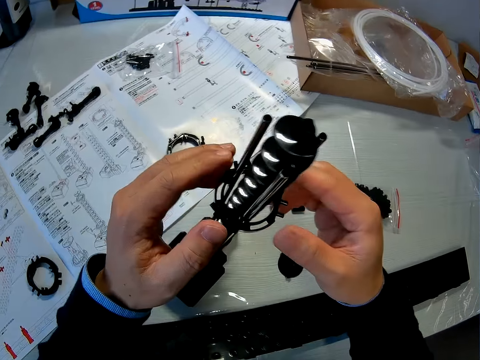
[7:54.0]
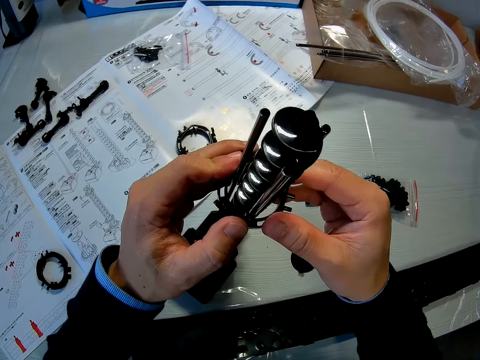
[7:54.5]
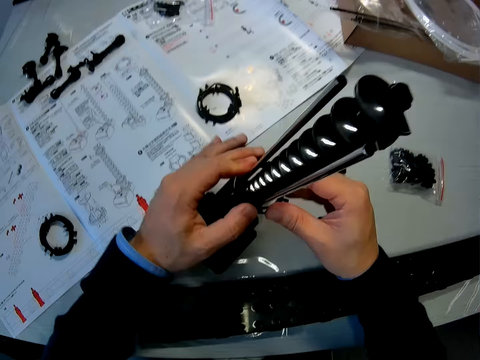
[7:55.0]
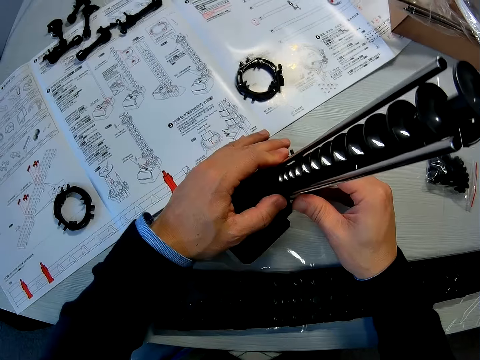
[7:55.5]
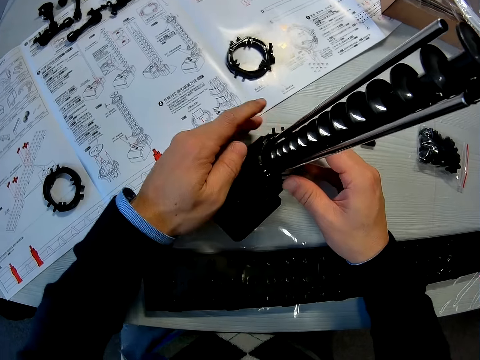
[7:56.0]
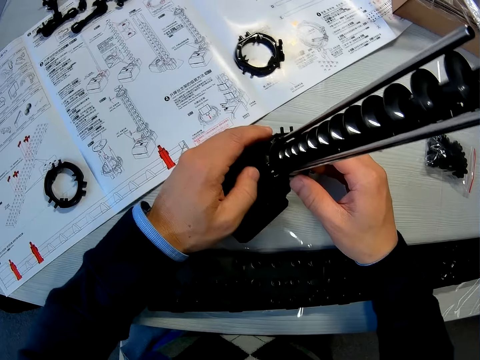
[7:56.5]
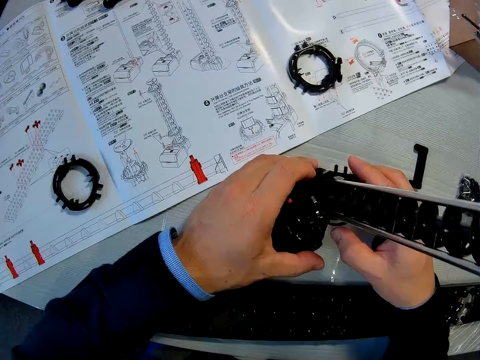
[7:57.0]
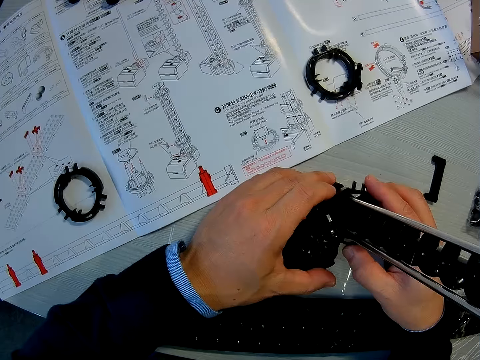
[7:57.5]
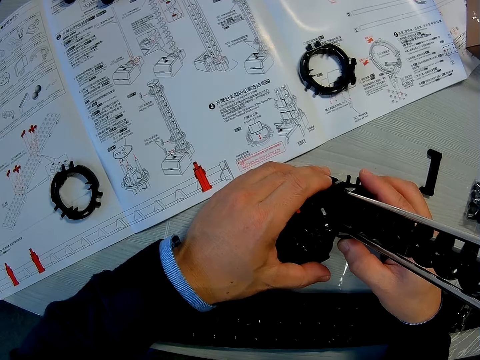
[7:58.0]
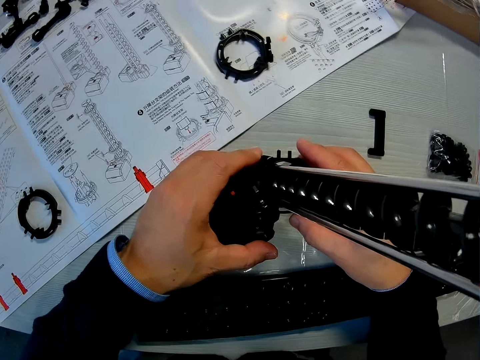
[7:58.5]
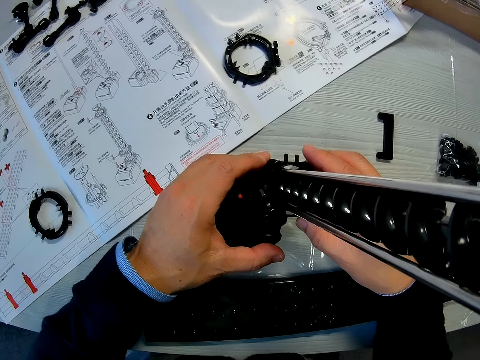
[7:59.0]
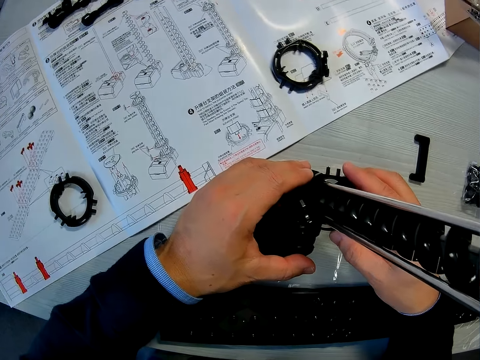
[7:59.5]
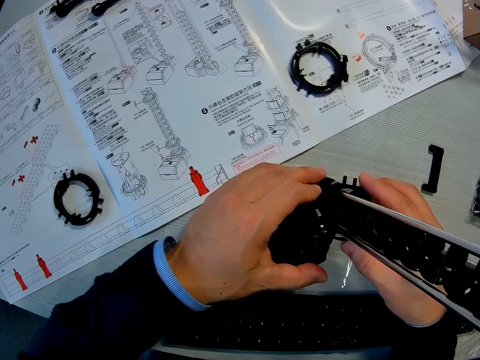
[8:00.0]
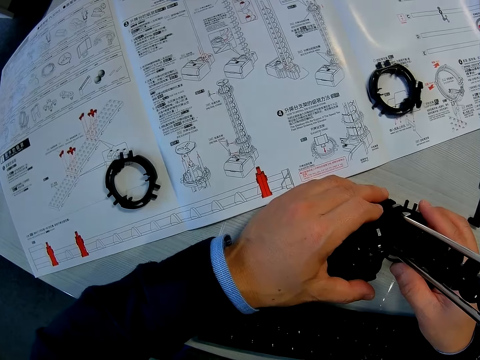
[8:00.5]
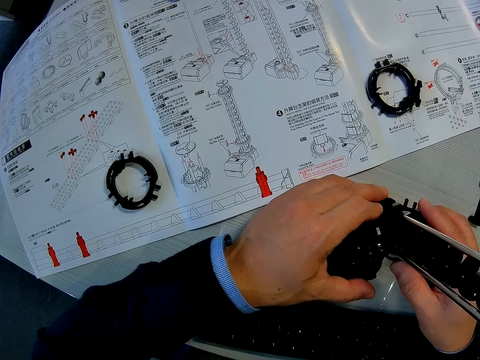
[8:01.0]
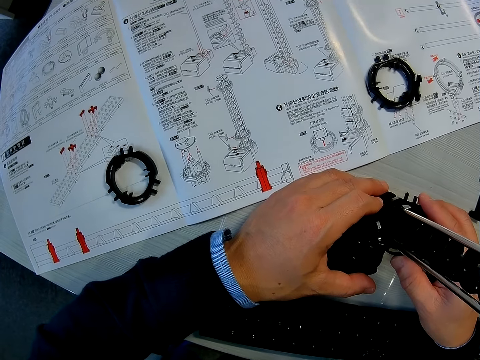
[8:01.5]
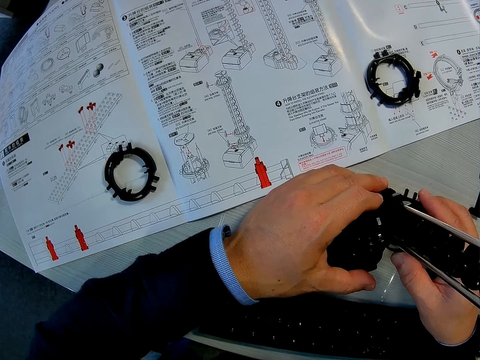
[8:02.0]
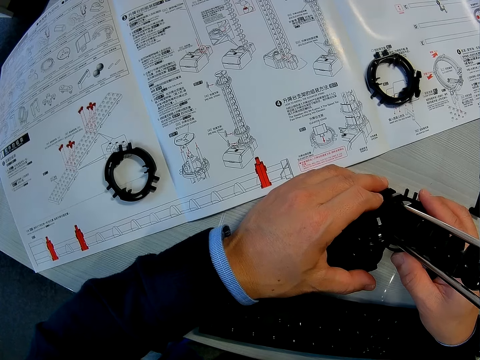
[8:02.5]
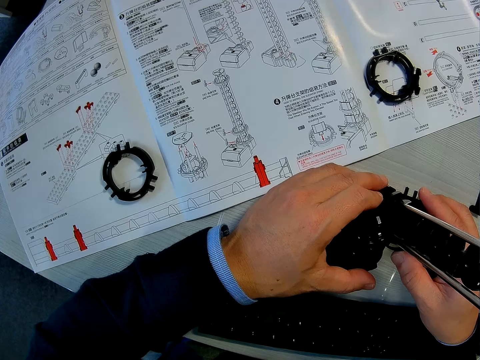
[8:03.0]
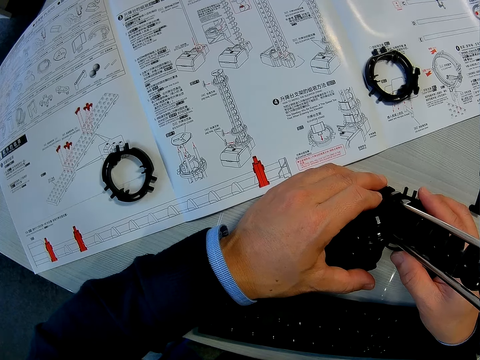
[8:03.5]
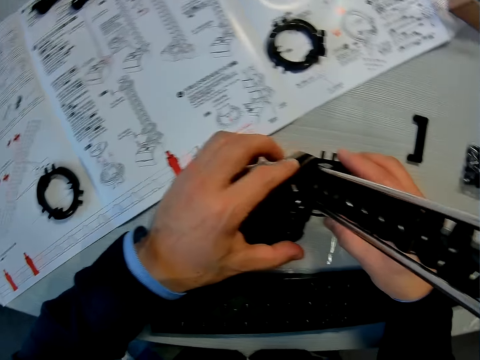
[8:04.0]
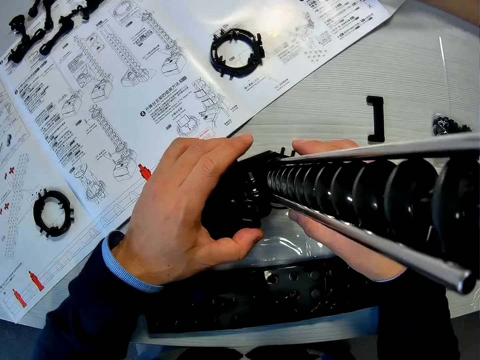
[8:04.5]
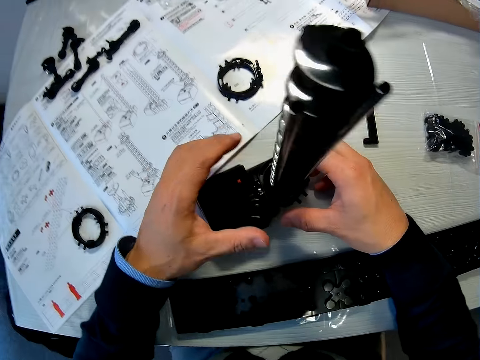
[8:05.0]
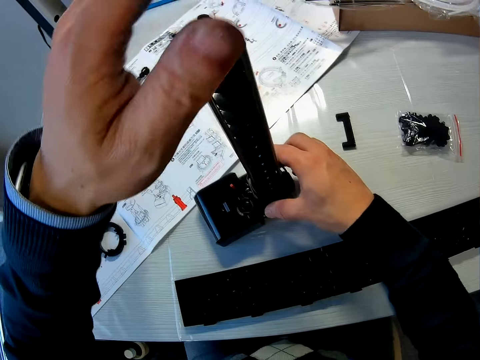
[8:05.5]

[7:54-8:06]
The camera wearer inserts the other space rail piece into the space rail. They look at the instructional manual paper.

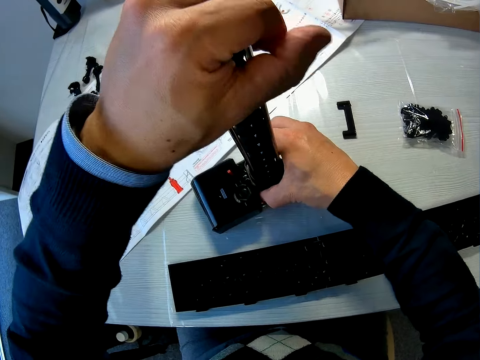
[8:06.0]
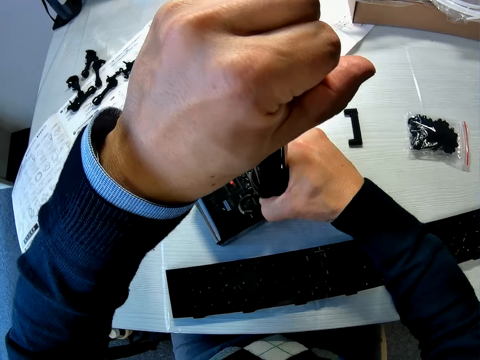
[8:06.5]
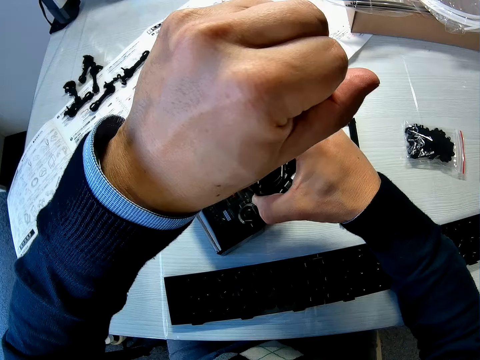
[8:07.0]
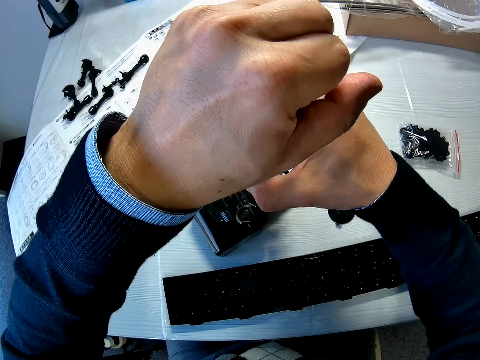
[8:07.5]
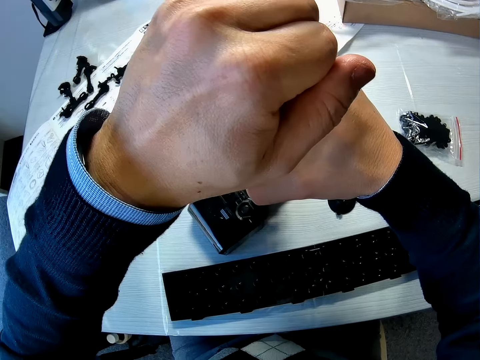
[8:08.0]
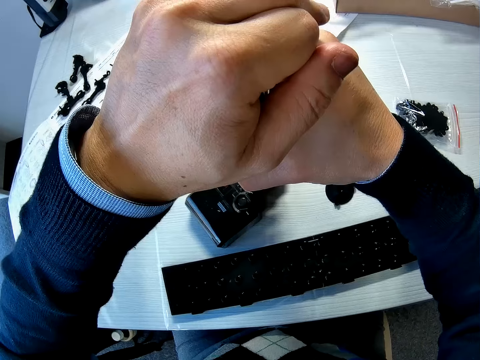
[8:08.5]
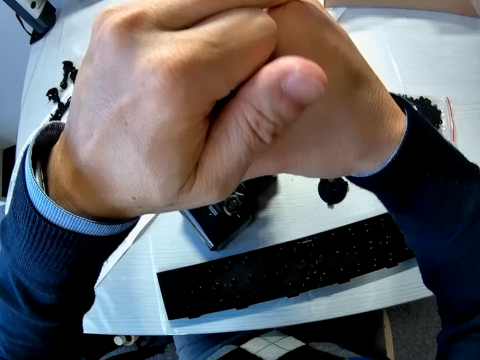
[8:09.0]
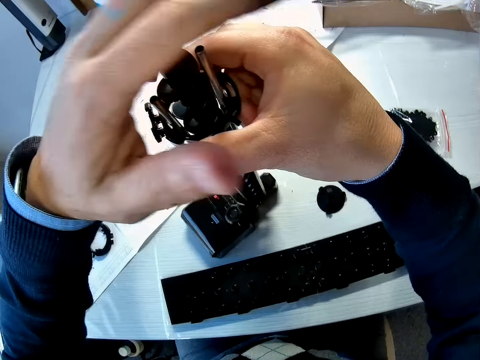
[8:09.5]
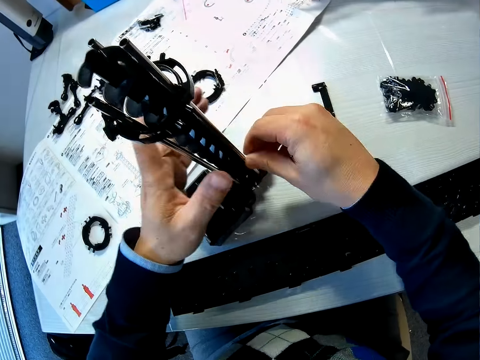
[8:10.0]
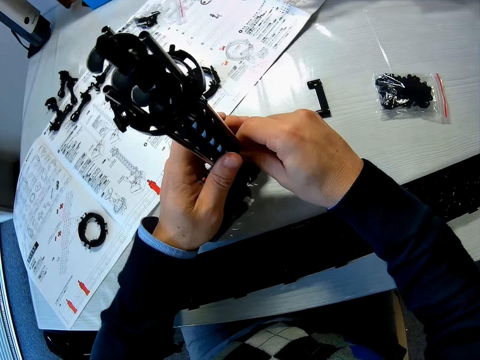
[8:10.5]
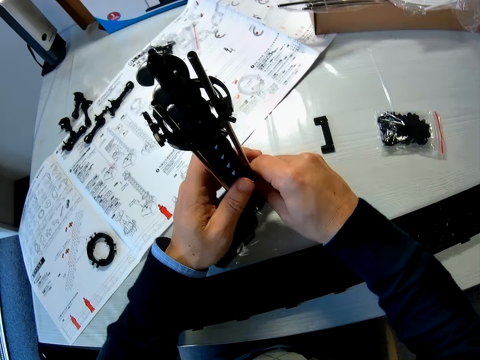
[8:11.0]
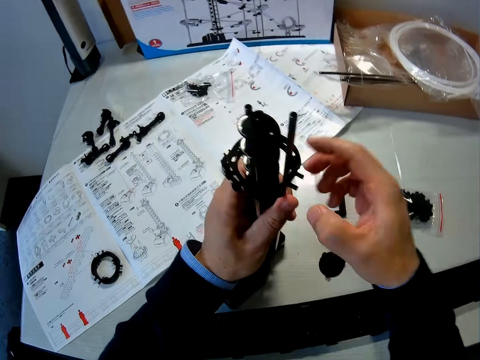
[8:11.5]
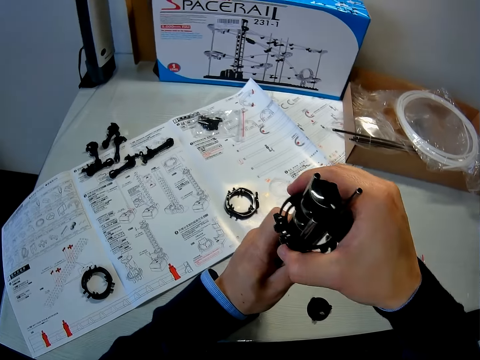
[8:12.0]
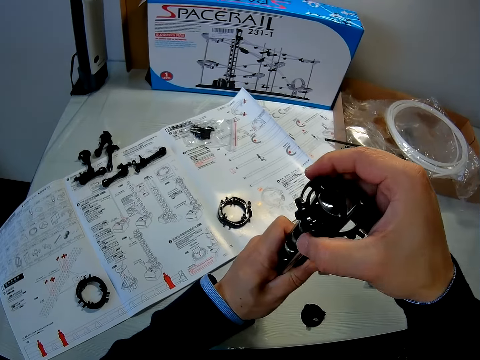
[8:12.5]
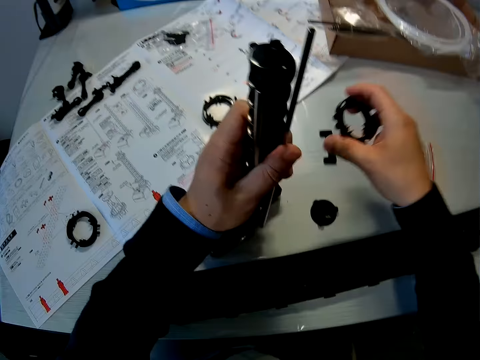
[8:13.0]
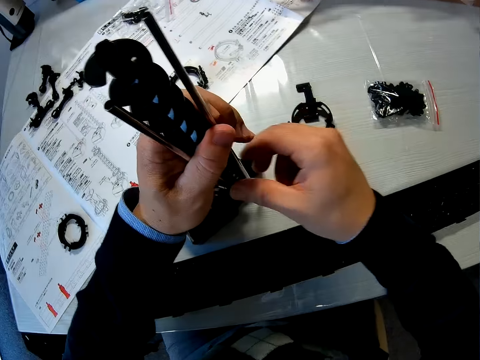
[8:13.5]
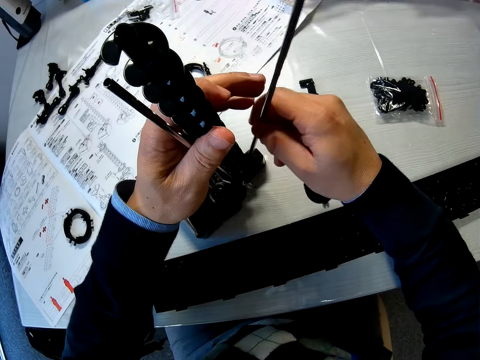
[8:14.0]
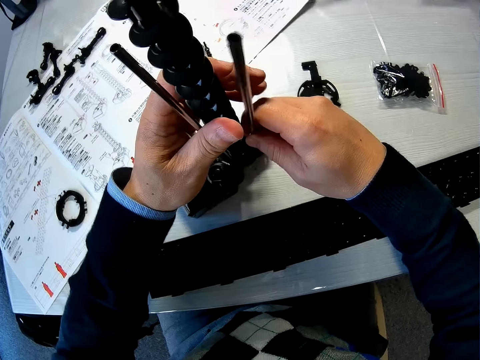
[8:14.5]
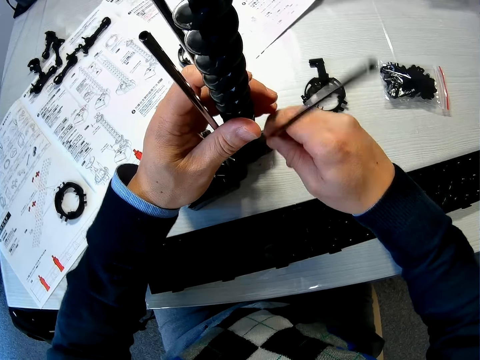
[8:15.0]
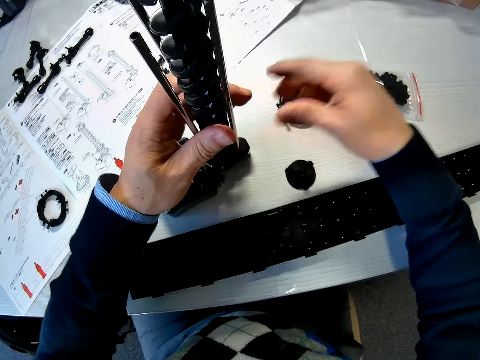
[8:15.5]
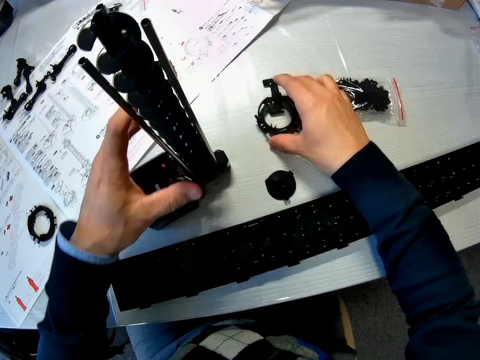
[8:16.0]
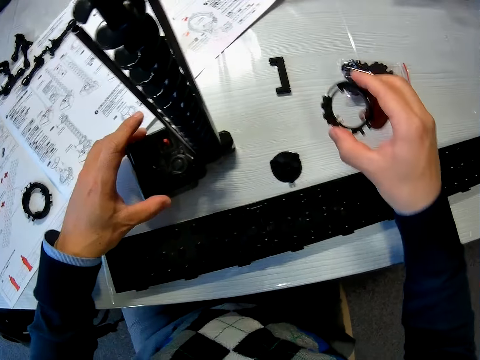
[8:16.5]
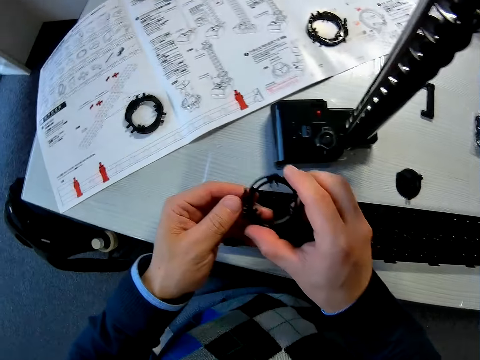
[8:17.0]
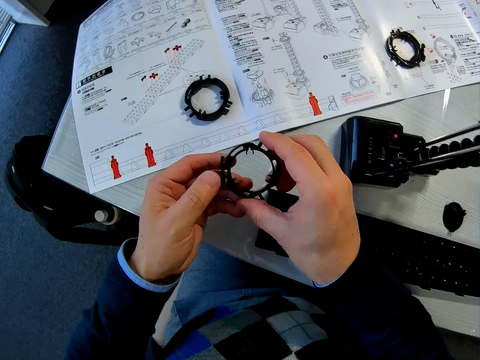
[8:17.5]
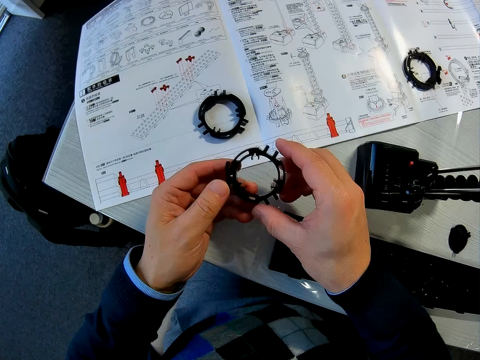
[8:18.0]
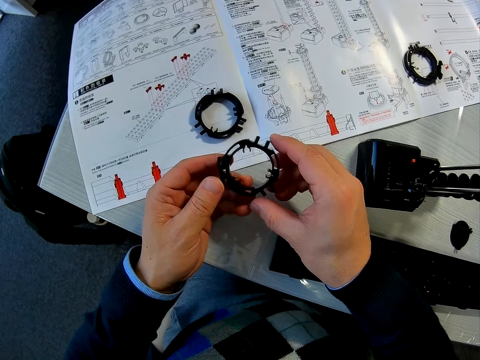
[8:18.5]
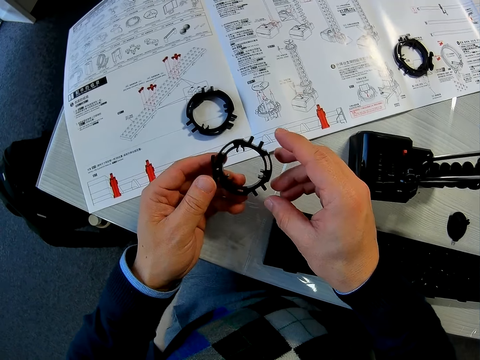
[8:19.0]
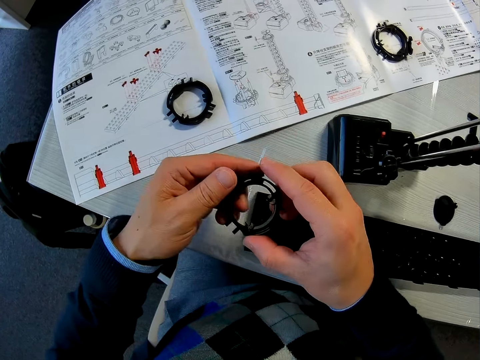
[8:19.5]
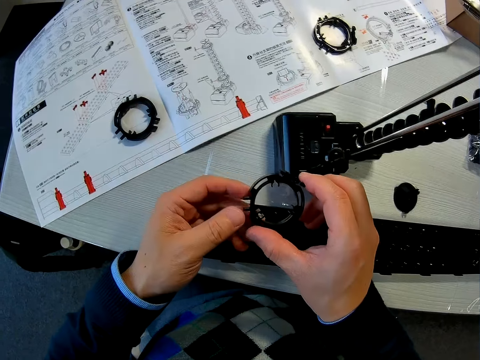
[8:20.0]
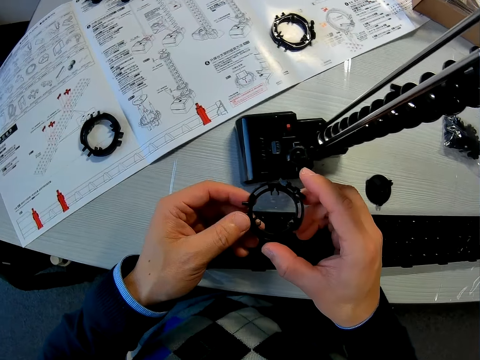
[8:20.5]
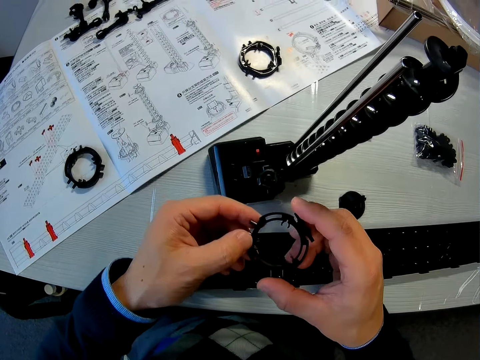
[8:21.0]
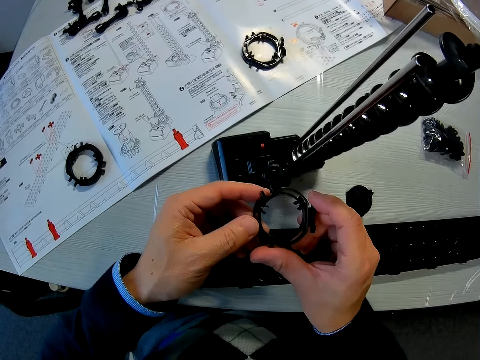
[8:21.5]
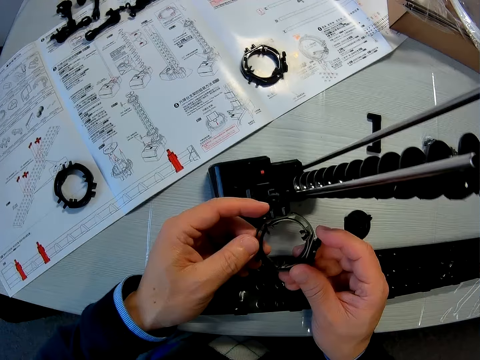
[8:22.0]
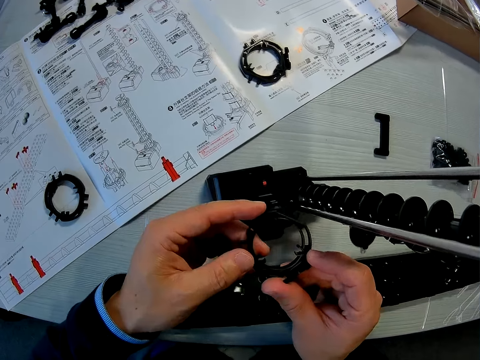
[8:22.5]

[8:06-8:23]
The camera wearer removes the other piece of the space rail from the space rail. They adjust one of the poles of the space rail. They remove the other piece of the space rail from the space rail and drop the other piece of the space rail on the table. They reattach one of the poles of the space rail to the space rail. They pick the other piece of the space rail from the table. They look at the instructional manual paper. They rotate the other space rail piece with both hands. They look at a piece of the space rail model.
